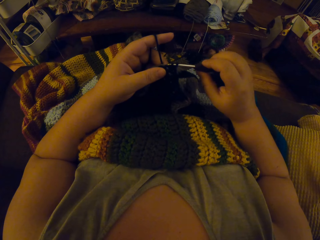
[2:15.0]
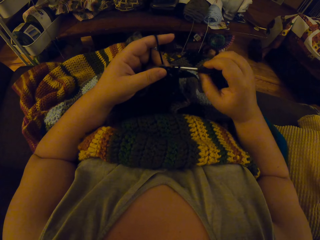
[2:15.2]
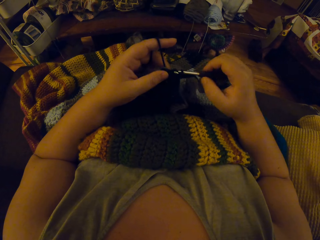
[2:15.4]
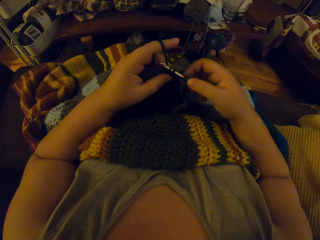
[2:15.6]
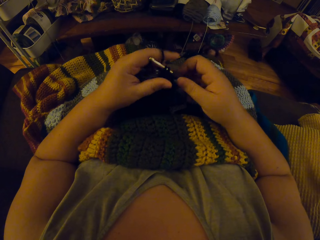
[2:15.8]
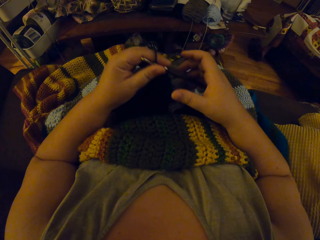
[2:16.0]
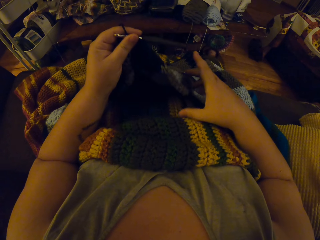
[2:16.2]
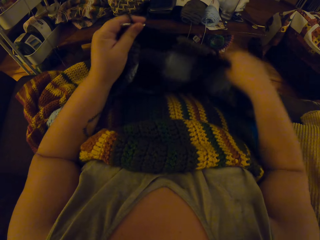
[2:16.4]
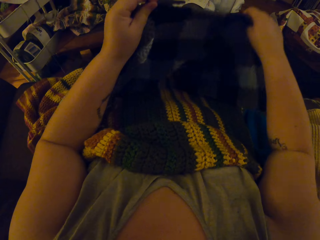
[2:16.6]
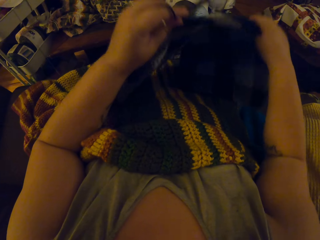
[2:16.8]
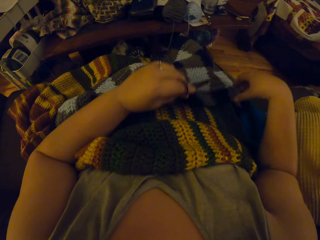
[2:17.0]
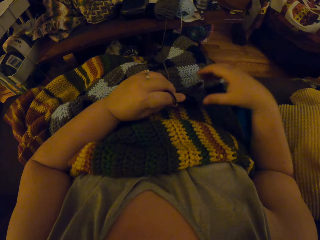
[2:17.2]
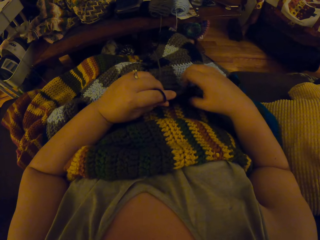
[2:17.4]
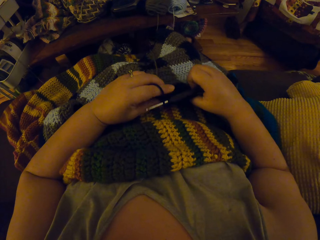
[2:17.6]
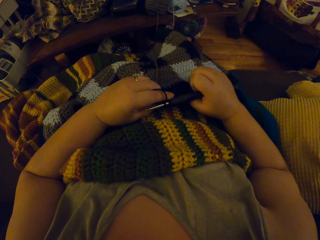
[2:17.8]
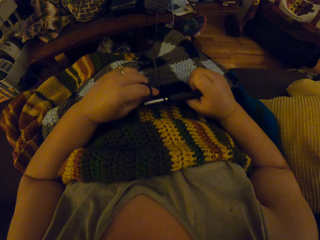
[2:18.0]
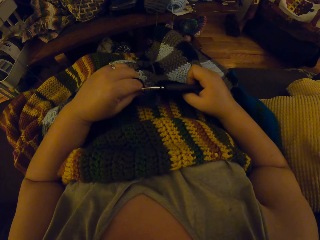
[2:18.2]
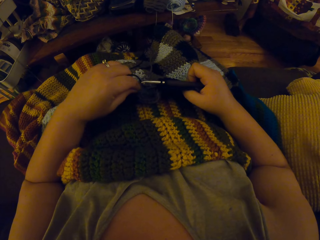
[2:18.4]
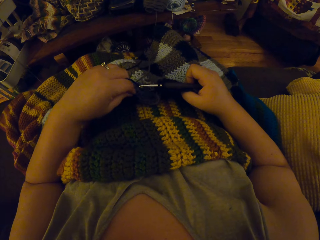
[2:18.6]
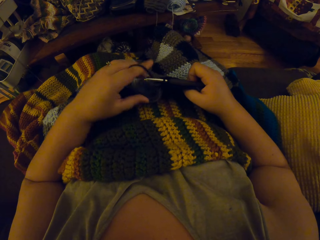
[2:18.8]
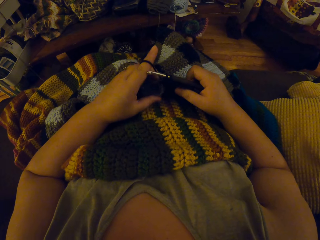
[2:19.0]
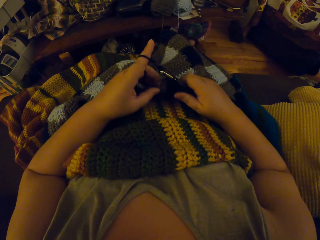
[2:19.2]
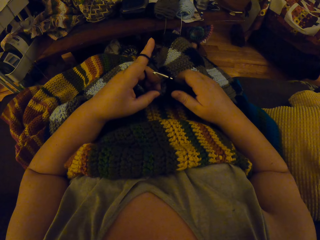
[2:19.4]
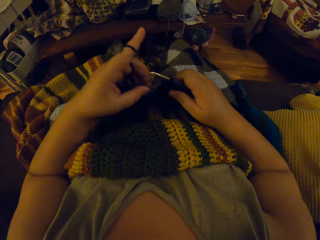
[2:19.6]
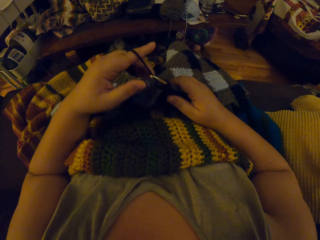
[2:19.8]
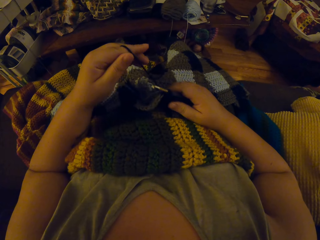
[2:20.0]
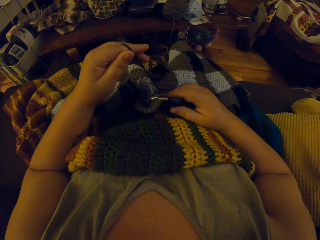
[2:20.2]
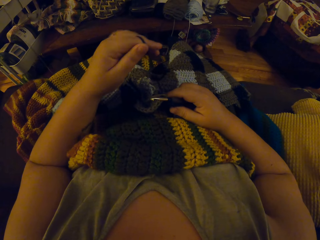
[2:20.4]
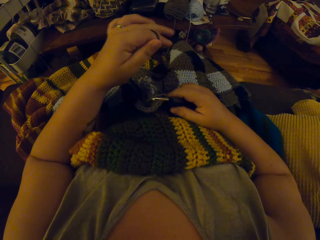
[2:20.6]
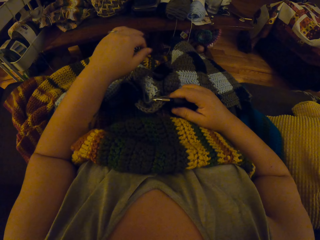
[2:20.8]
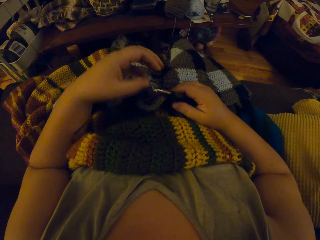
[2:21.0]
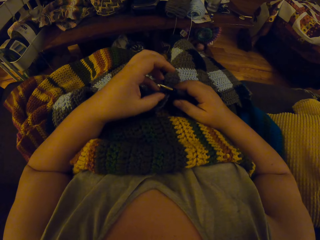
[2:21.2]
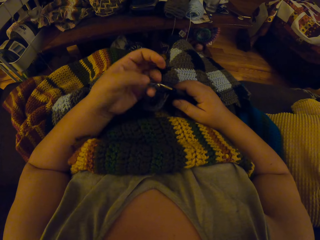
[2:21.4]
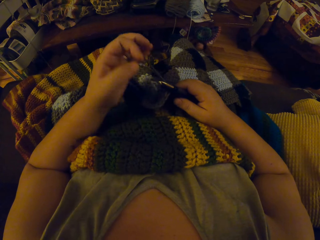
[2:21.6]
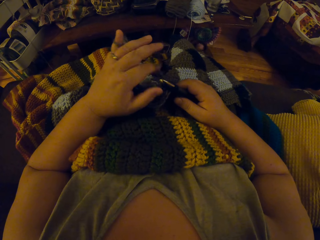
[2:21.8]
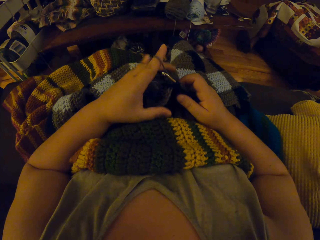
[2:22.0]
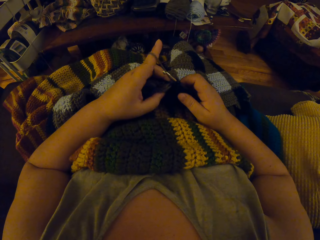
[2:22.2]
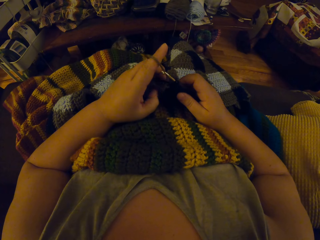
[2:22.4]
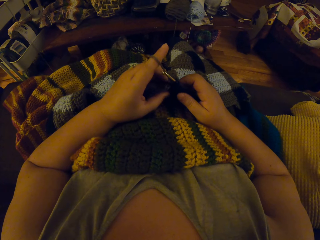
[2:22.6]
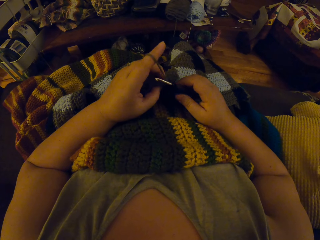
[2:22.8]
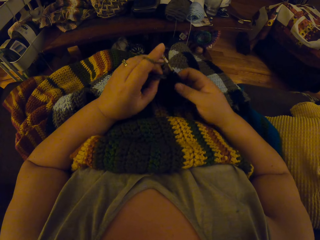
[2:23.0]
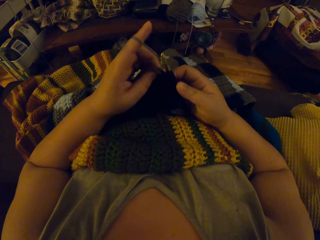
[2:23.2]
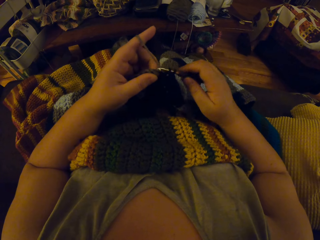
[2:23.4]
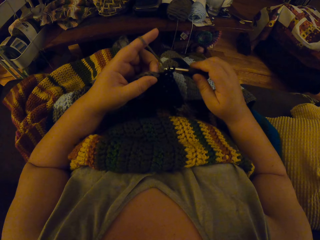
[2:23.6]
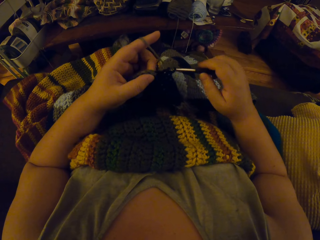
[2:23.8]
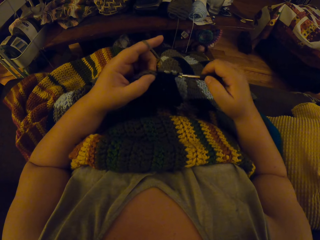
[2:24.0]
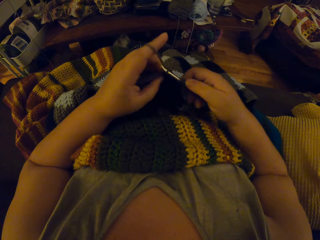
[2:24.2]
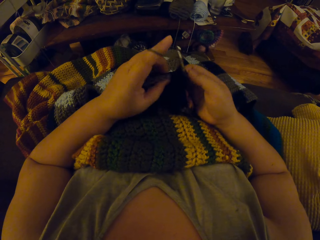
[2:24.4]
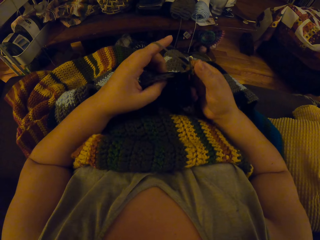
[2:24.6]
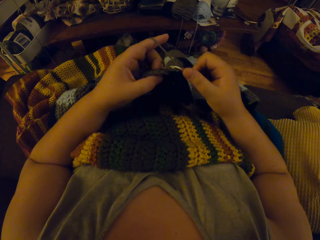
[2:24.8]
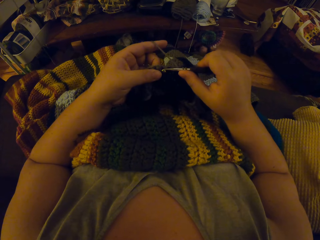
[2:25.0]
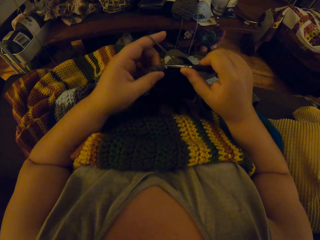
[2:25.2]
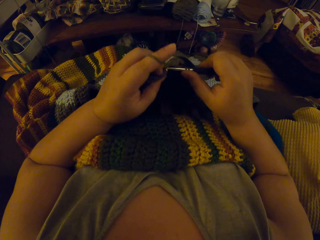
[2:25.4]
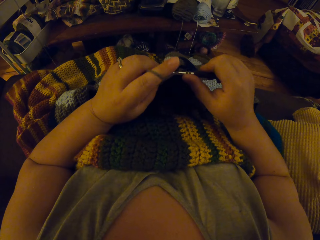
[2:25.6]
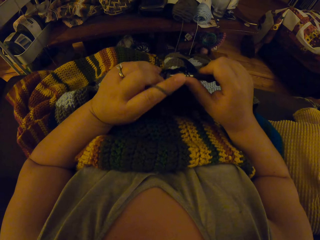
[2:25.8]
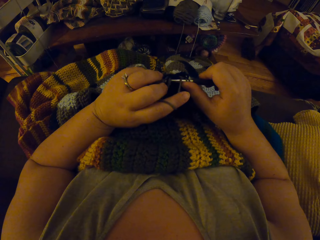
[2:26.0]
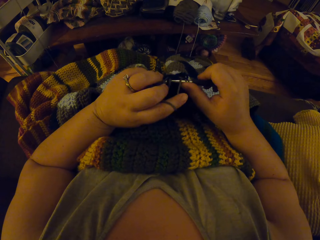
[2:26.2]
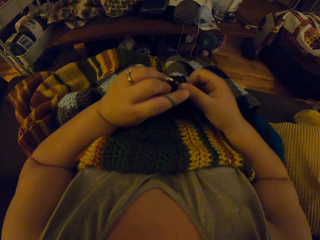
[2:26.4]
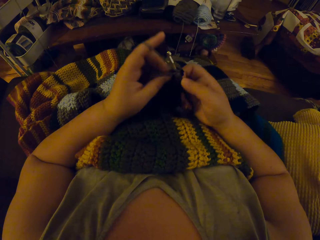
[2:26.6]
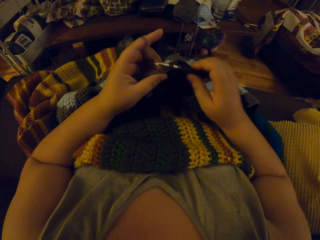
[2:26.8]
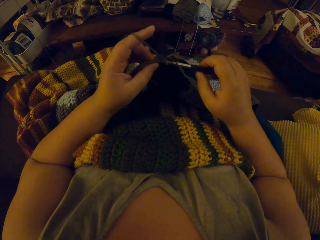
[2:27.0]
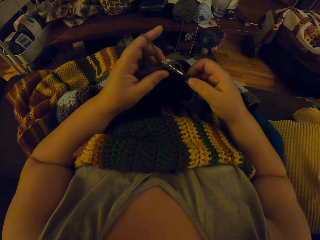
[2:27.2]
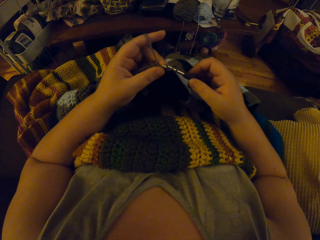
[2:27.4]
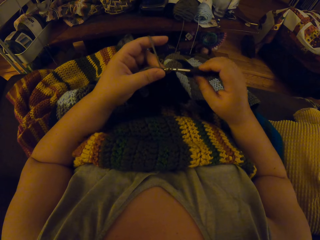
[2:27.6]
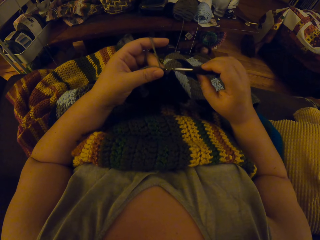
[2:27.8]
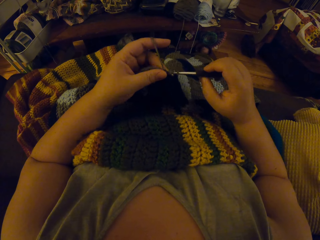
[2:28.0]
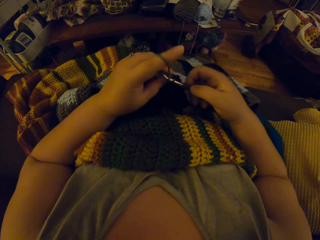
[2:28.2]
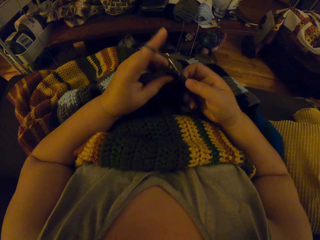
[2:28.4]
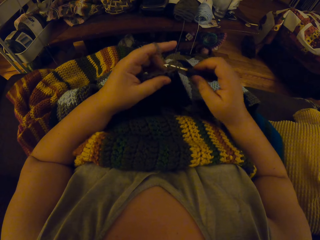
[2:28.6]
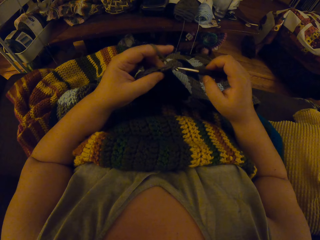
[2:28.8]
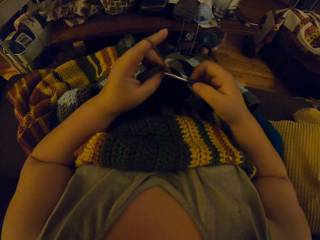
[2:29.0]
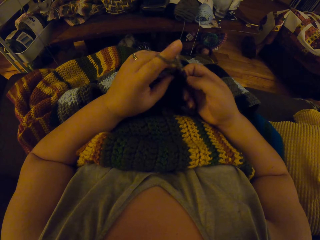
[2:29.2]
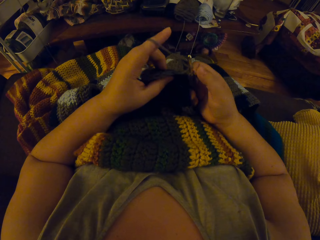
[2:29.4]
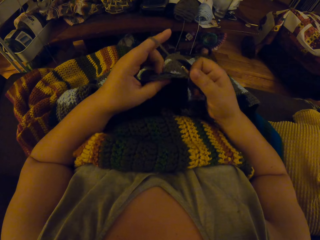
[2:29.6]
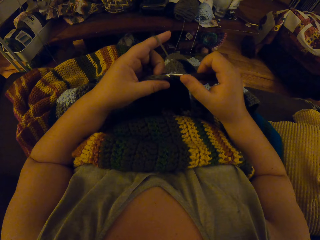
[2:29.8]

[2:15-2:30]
The camera wearer adjusts the crochet with both hands. They stretch the garment. They check on the garment. They interlock the thread using the crochet hook.

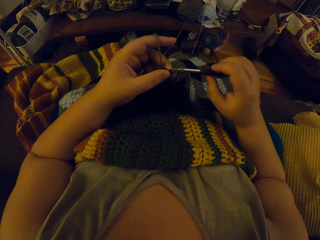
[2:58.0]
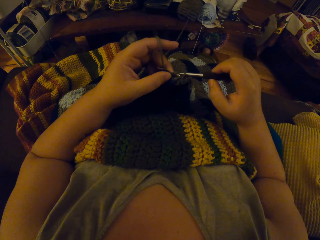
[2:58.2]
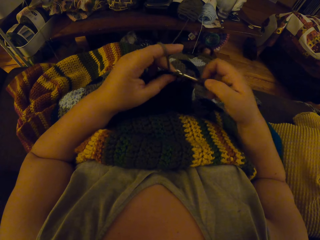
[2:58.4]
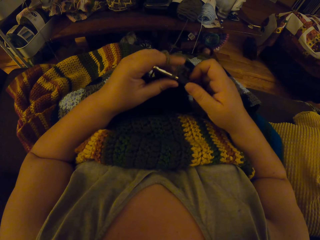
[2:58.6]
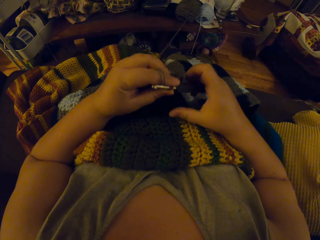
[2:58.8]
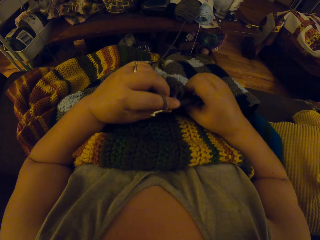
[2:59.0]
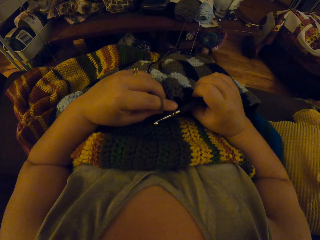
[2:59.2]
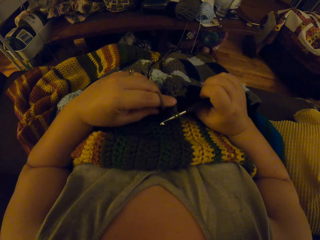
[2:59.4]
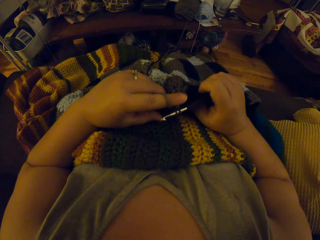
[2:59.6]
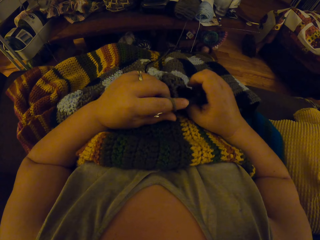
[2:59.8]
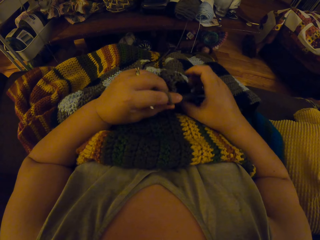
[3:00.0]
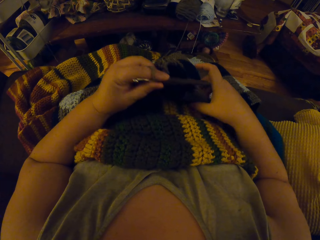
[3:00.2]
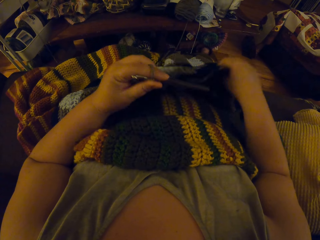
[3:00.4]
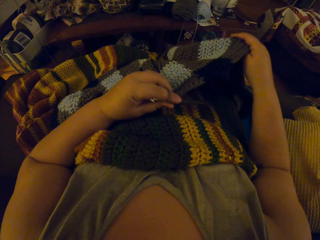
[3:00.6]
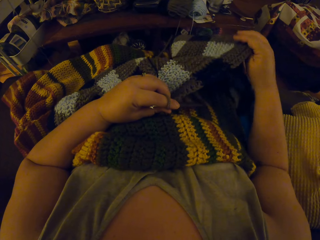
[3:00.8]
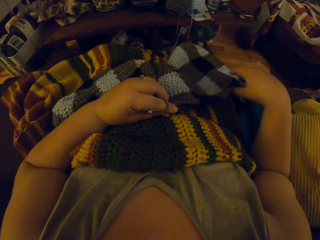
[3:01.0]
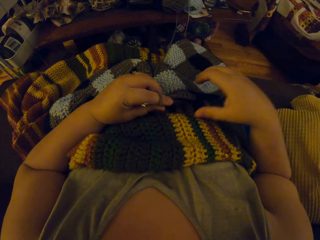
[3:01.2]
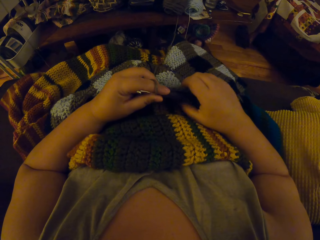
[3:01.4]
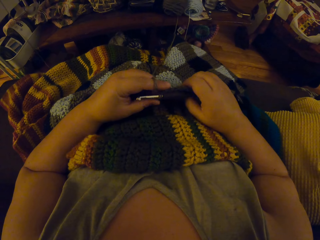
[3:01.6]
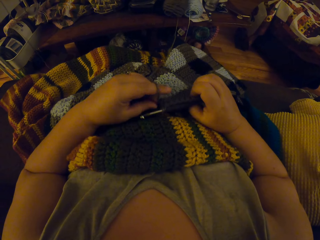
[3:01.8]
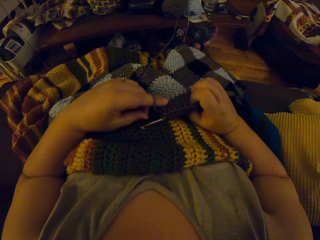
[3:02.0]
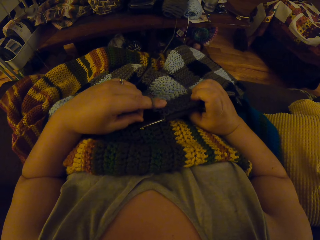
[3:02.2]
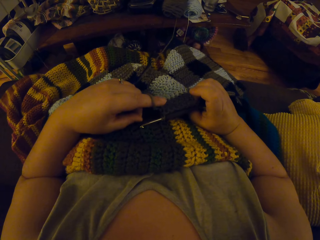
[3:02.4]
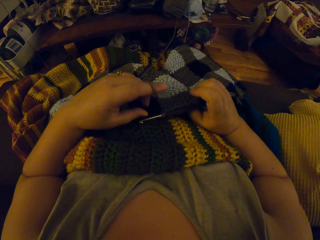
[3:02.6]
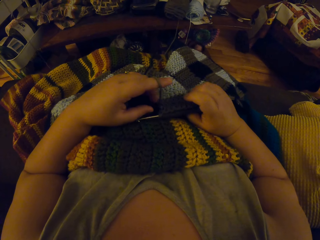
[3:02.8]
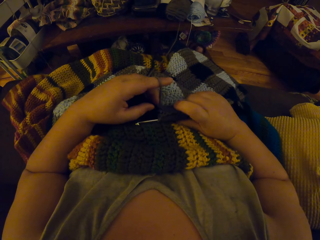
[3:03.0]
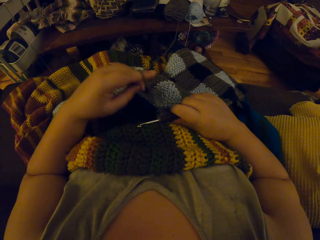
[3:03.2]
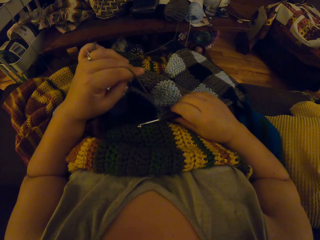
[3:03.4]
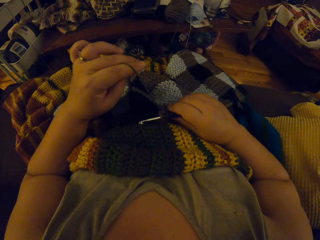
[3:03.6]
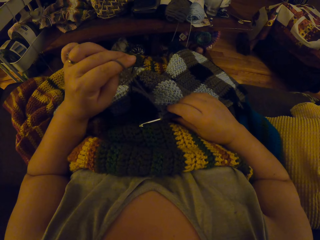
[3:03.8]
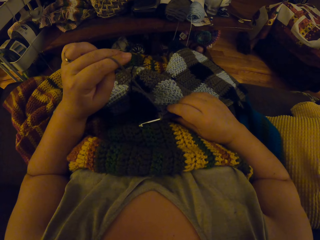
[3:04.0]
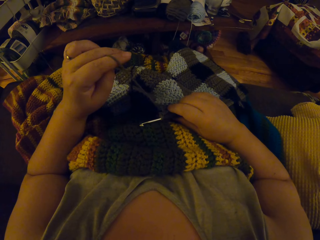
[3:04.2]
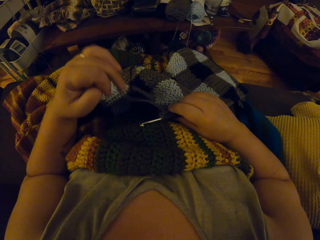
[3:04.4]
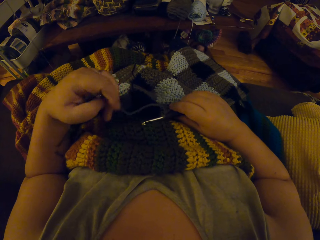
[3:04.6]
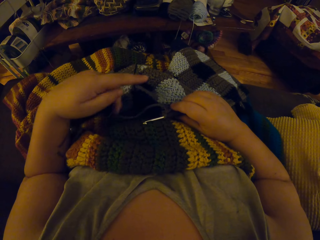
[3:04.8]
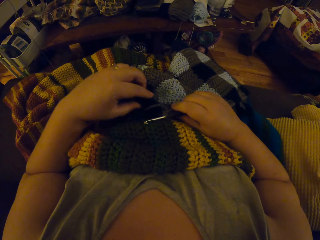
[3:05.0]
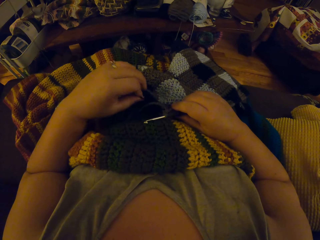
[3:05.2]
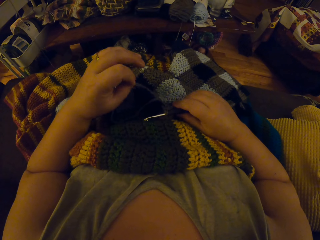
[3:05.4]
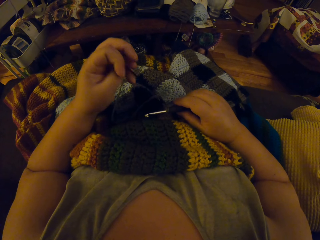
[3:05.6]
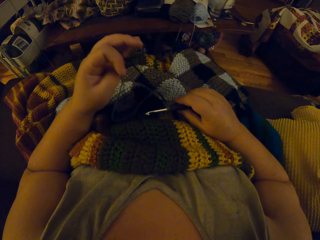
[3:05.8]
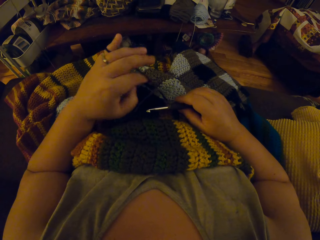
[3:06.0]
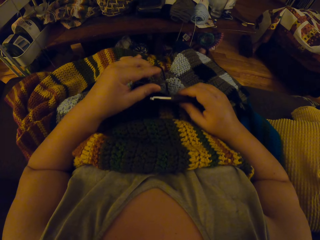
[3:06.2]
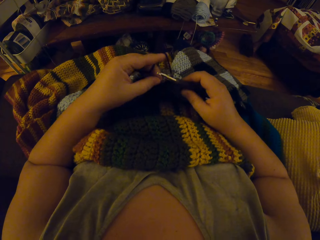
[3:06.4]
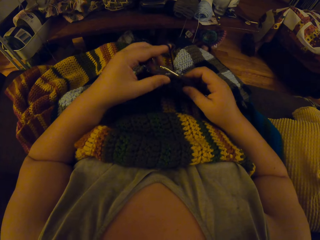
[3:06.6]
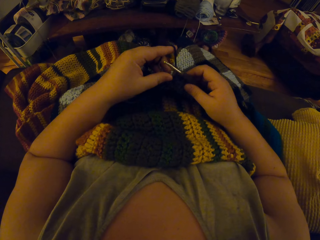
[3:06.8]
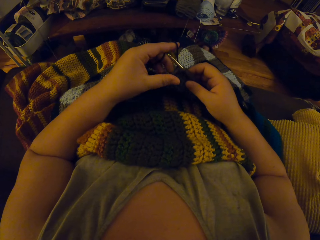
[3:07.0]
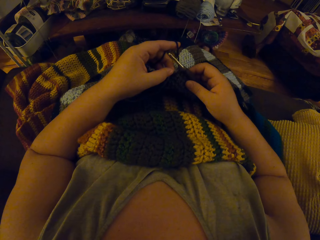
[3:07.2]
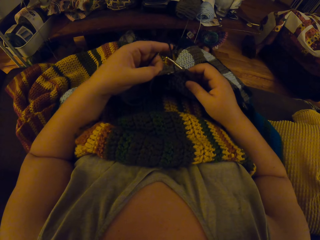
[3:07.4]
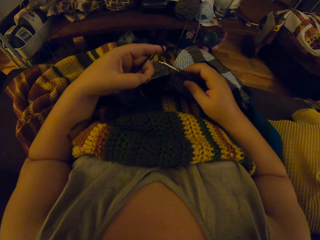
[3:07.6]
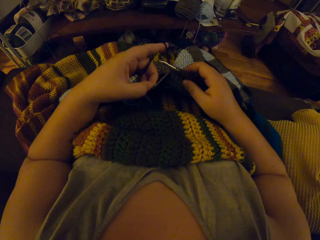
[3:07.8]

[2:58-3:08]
The camera wearer adjusts the crochet with both hands. She stretches the garment. She checks on the garment. She winds the thread on her finger. She crochets yarn with the crochet hook.
